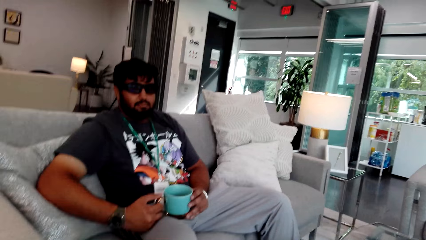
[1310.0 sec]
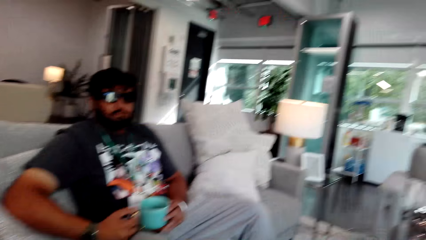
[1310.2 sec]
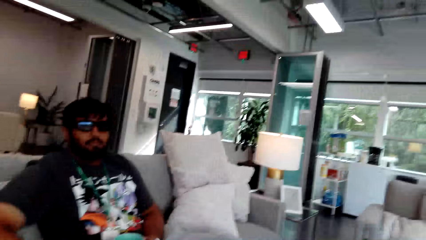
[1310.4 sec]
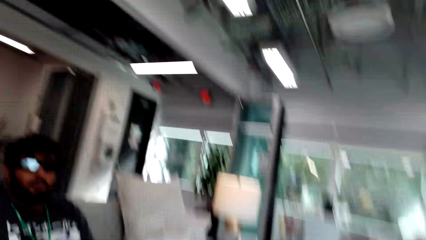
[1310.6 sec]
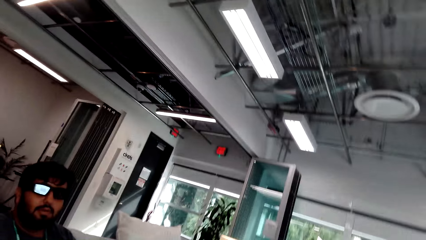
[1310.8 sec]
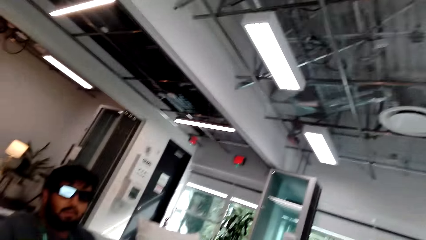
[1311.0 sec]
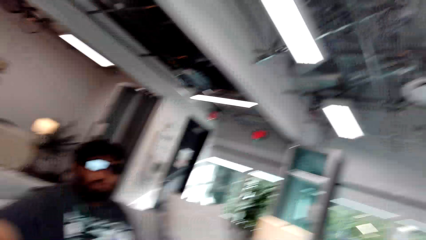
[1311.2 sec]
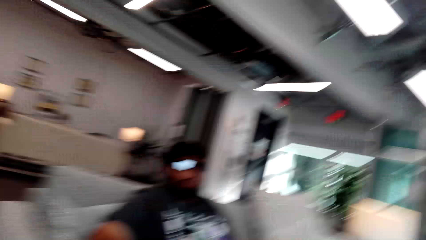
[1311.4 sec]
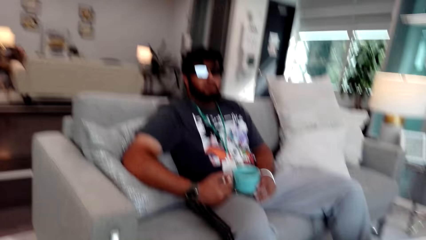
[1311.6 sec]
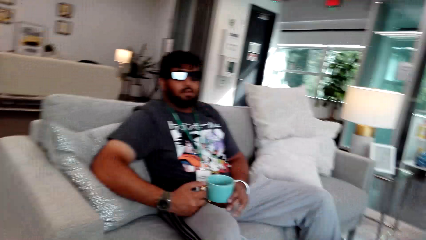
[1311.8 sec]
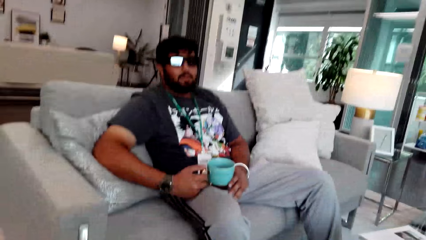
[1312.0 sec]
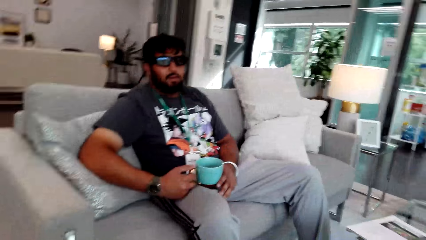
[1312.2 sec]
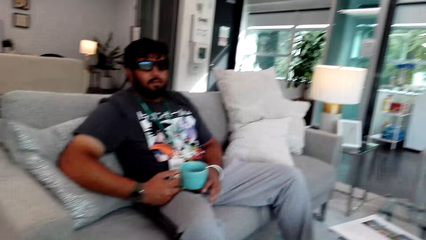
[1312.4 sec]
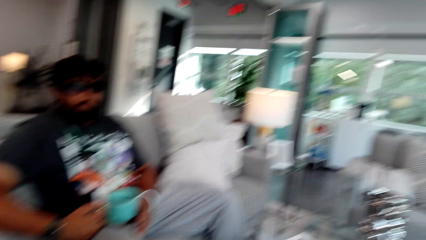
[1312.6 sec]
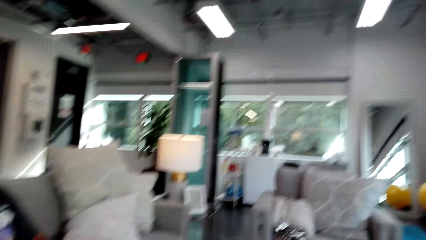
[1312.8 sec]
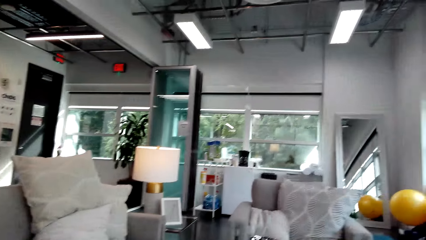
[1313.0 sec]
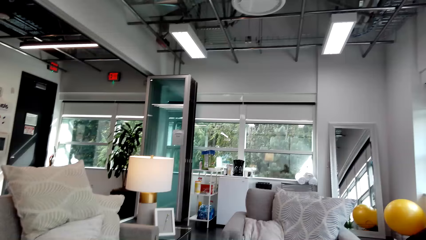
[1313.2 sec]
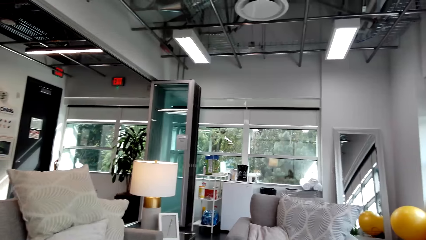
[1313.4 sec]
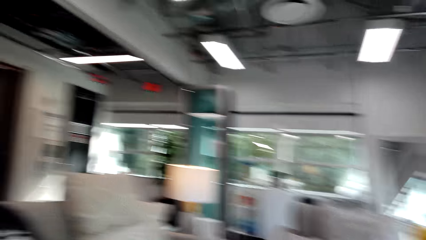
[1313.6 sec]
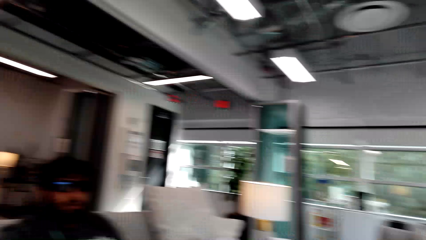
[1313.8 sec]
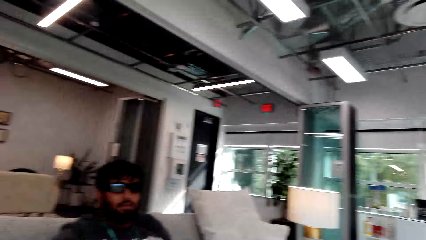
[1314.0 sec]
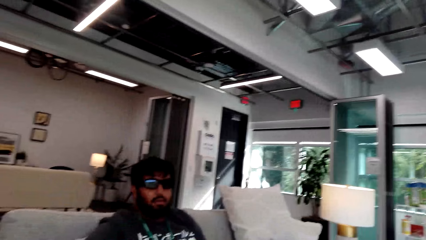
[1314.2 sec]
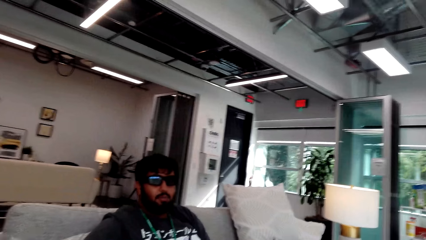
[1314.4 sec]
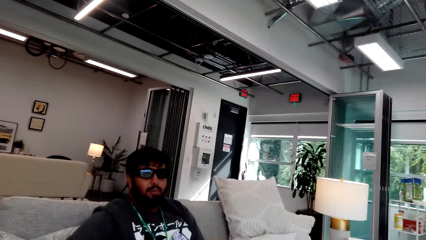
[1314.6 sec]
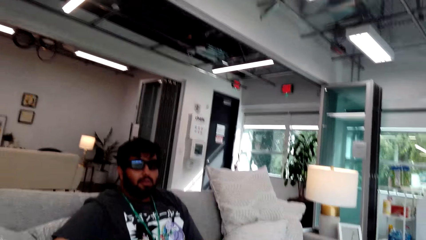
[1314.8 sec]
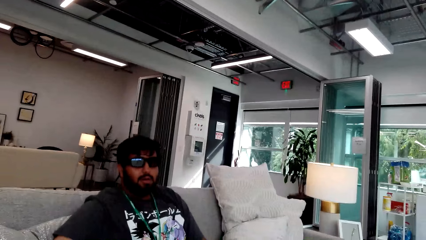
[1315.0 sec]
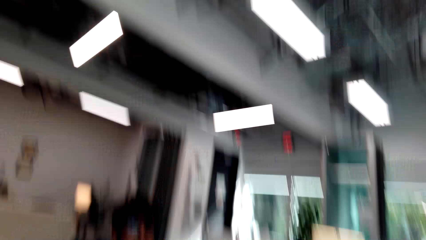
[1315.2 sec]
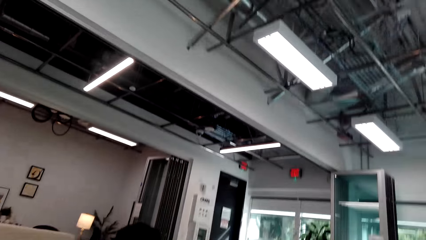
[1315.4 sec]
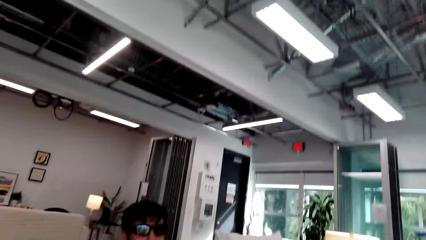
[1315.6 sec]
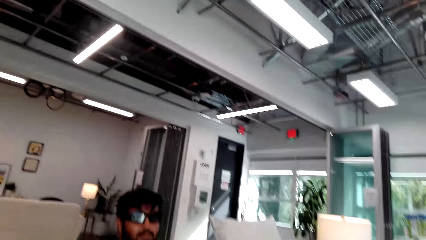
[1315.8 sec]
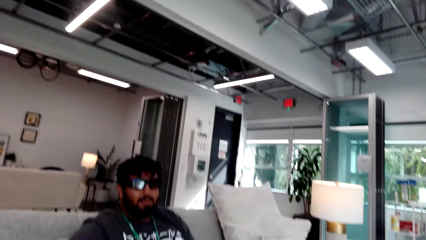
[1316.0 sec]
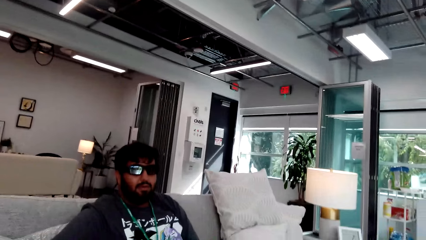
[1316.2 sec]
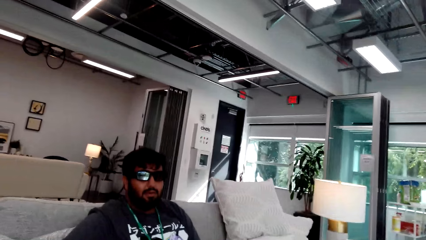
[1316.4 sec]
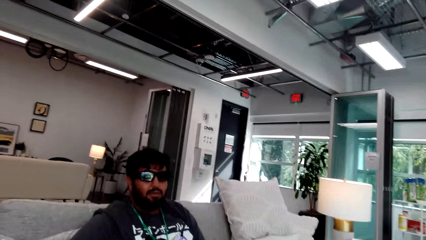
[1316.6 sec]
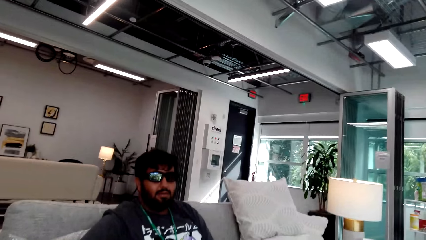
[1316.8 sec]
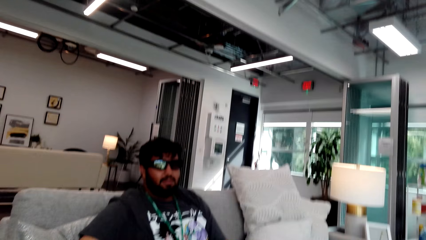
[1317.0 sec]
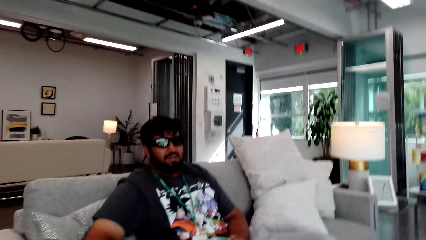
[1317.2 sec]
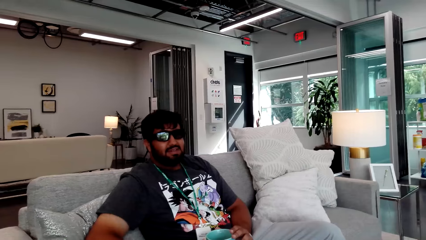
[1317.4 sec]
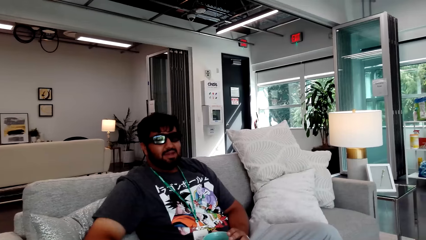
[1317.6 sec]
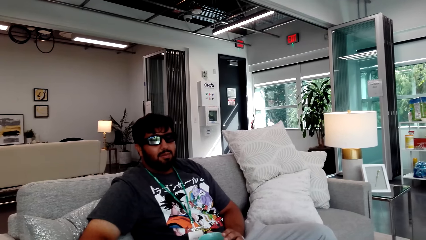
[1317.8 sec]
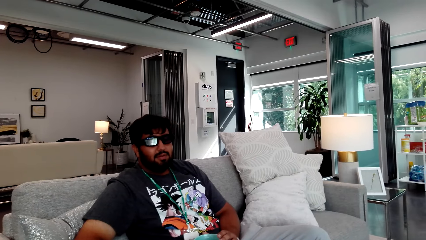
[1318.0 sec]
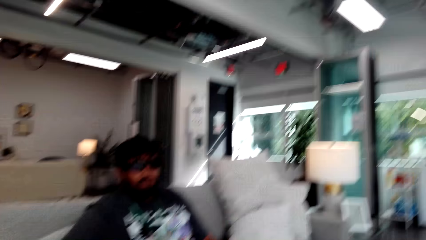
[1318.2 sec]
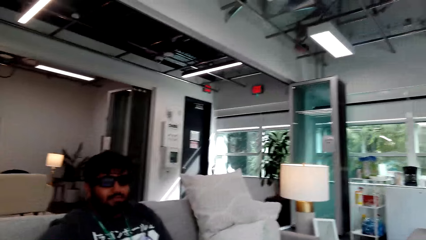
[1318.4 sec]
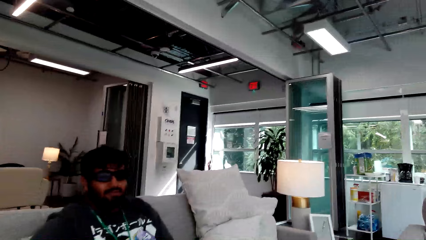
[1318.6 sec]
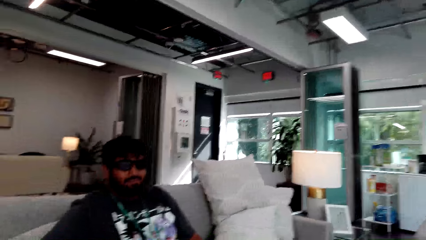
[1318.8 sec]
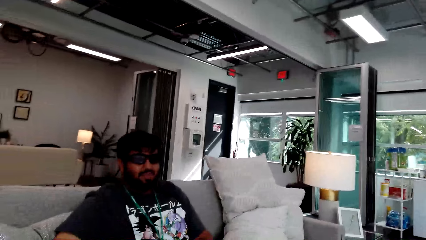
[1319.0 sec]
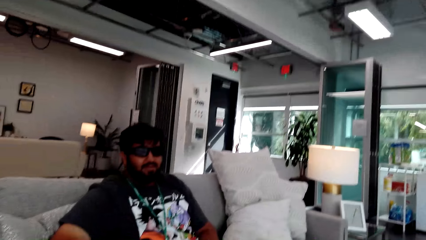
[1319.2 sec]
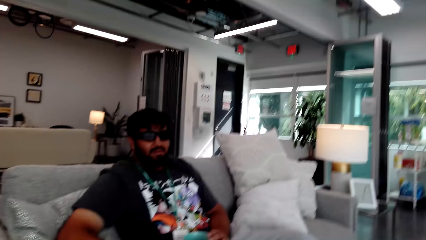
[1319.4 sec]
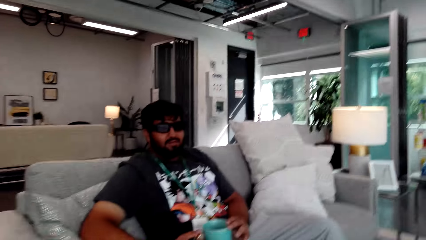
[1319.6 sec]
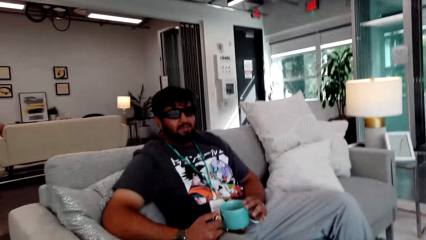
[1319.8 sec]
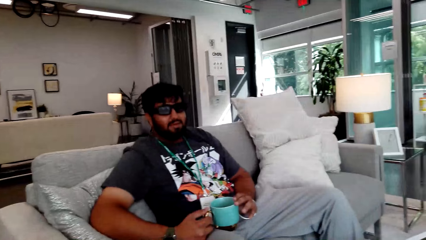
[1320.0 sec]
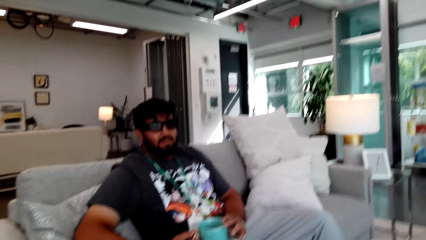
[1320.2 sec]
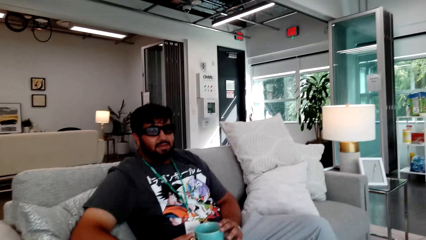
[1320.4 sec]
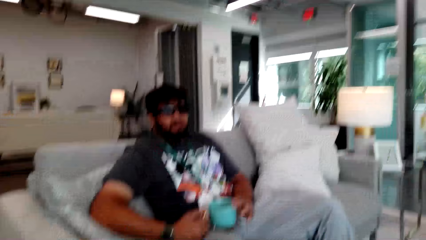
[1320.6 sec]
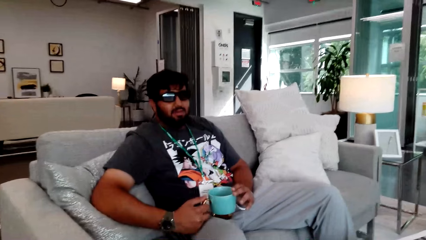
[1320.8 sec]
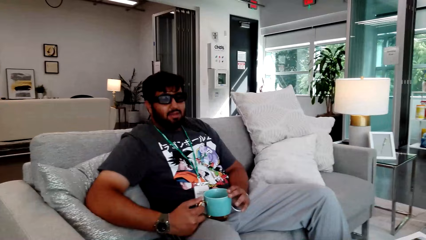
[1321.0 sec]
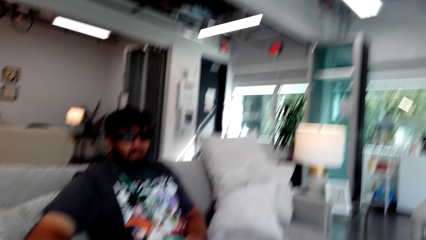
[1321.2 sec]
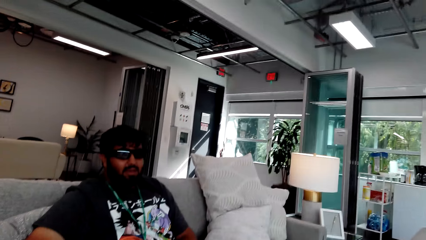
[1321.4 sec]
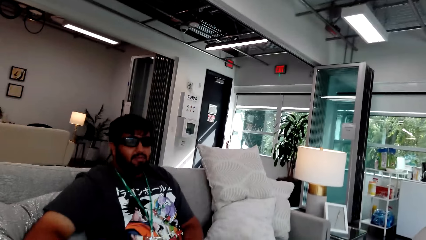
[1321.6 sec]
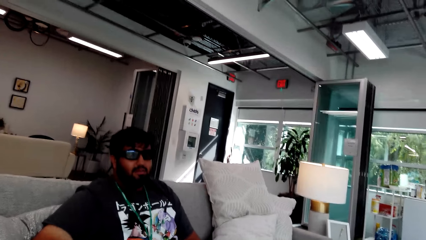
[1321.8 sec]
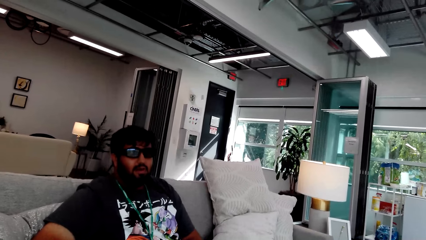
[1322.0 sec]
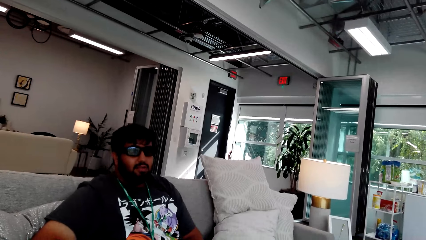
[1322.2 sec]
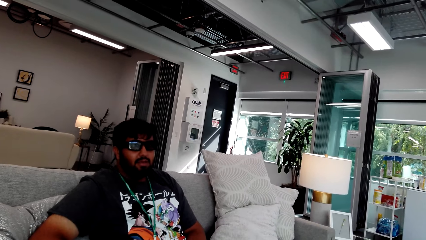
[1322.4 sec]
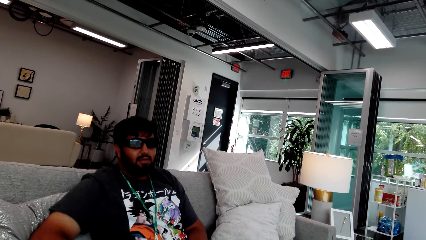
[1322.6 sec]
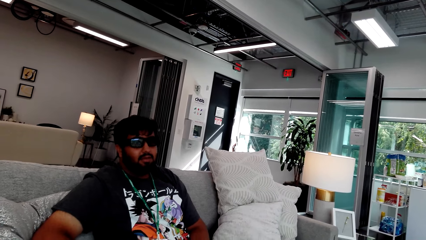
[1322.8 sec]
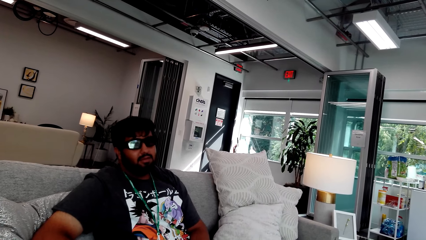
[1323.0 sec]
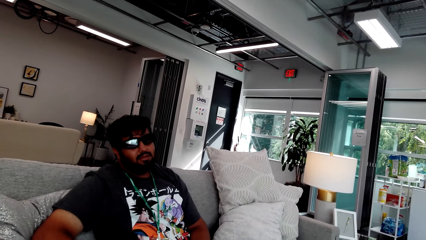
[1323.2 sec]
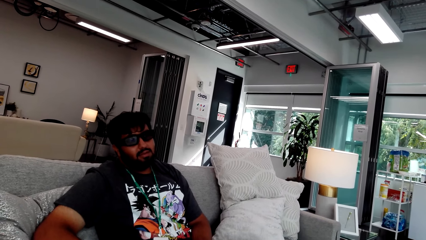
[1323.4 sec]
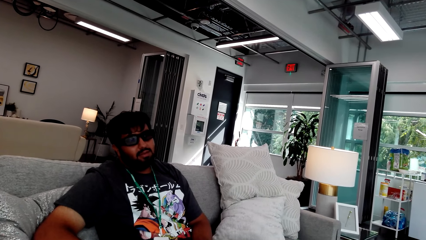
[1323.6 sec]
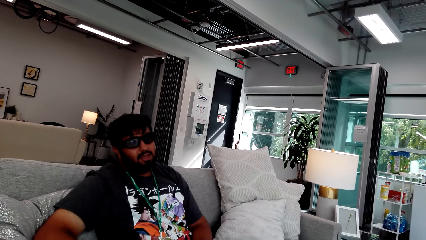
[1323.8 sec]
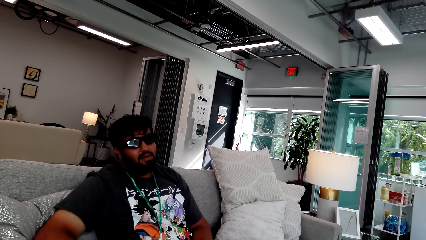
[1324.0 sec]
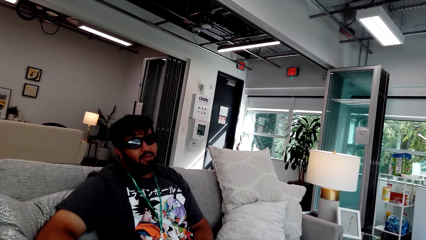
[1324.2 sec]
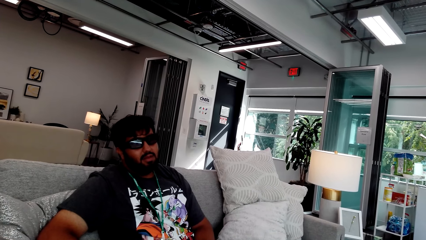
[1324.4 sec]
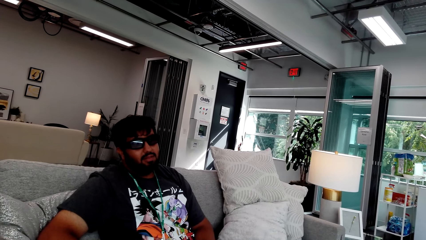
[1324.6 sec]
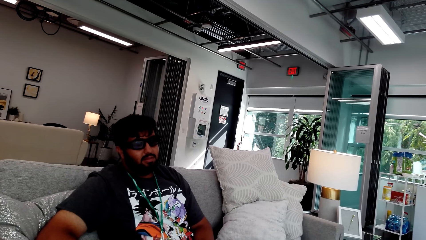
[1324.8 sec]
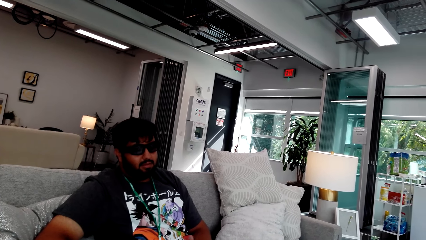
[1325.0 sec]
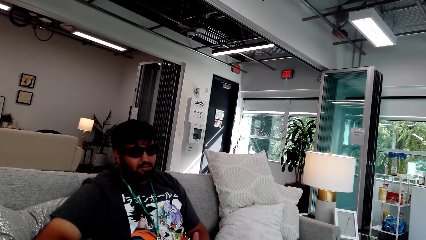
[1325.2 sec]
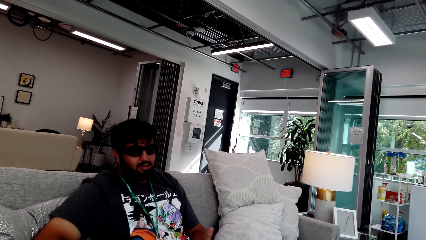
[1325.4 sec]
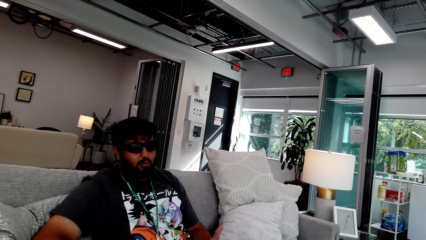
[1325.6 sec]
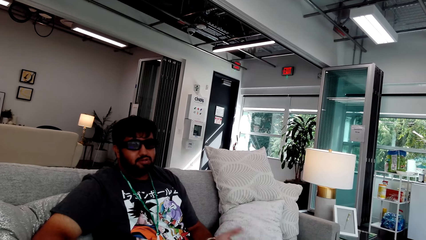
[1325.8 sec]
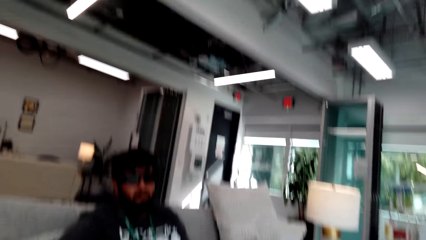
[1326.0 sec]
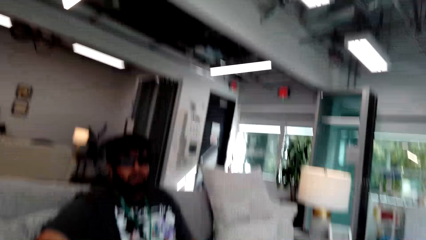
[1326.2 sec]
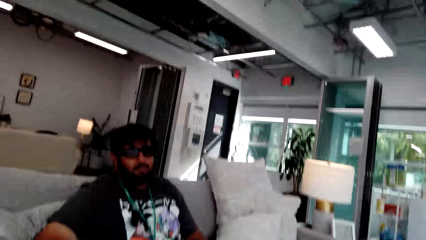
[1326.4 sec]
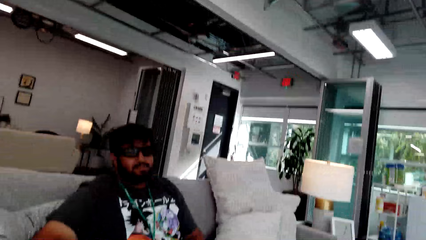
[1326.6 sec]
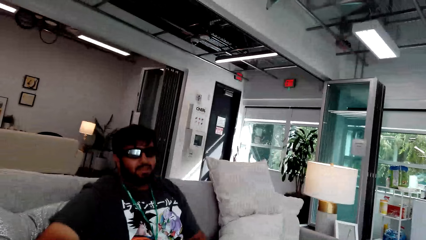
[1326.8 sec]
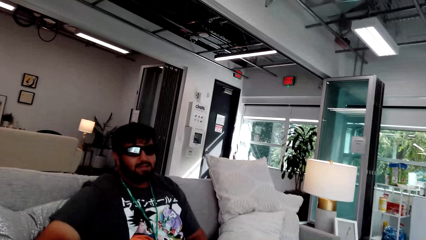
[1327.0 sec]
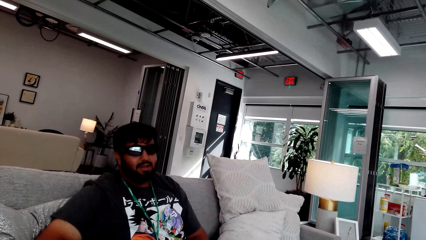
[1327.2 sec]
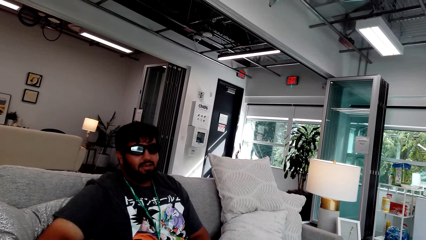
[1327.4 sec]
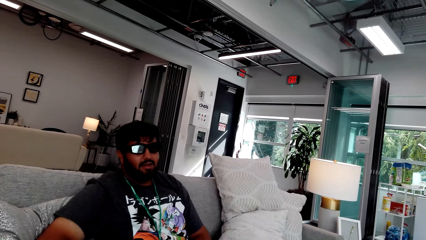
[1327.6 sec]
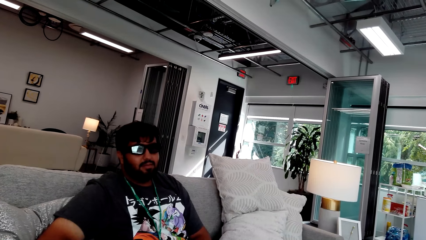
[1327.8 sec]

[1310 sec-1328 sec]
The camera wearer looks around and converses with a man. The man converses with the camera wearer.
